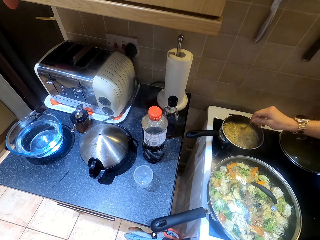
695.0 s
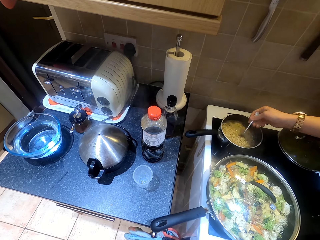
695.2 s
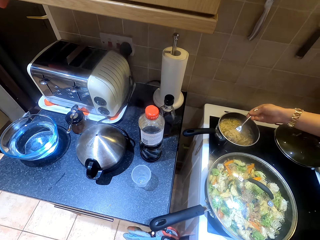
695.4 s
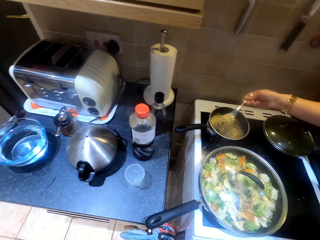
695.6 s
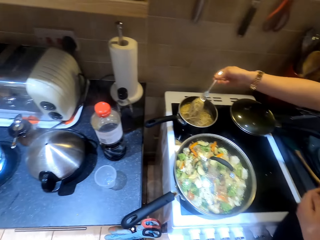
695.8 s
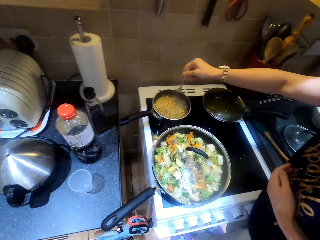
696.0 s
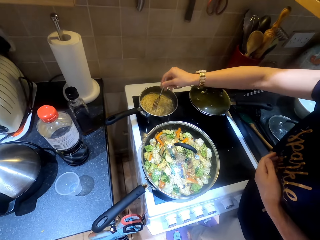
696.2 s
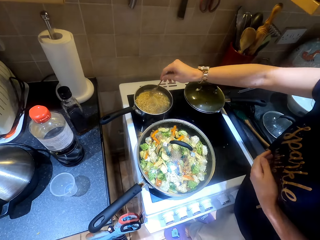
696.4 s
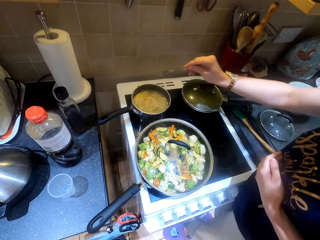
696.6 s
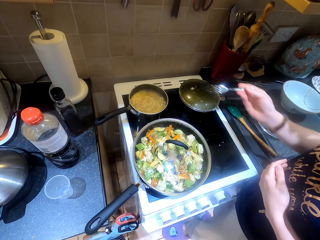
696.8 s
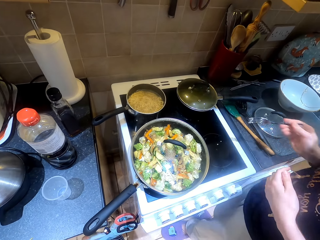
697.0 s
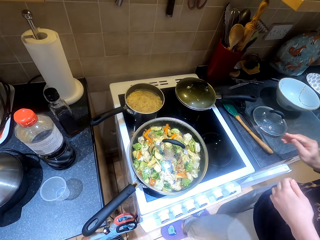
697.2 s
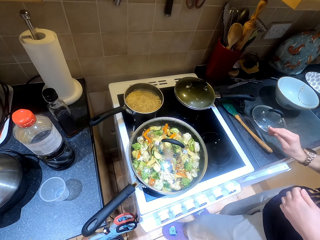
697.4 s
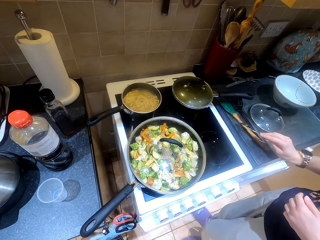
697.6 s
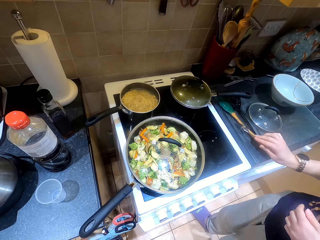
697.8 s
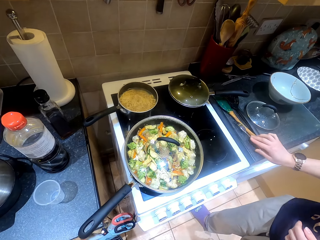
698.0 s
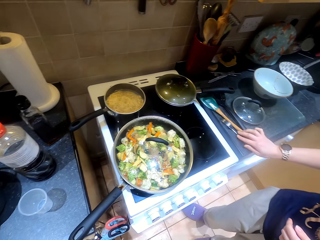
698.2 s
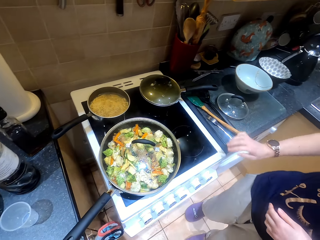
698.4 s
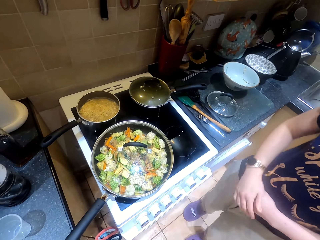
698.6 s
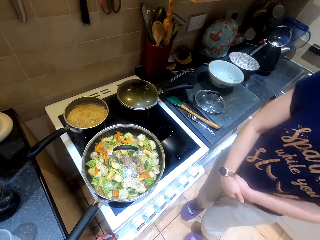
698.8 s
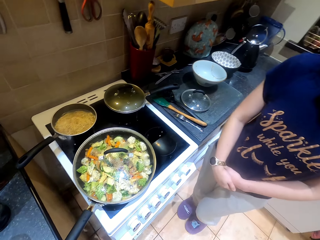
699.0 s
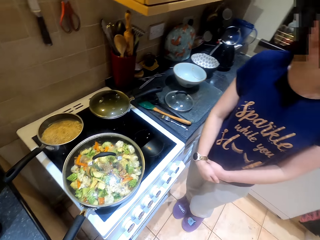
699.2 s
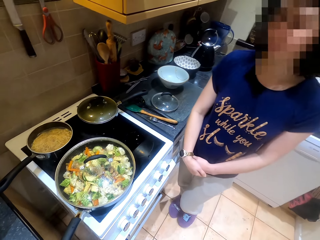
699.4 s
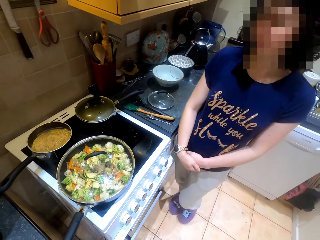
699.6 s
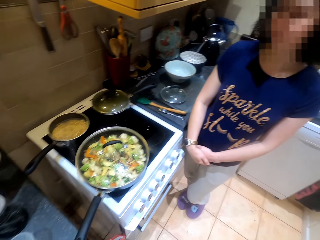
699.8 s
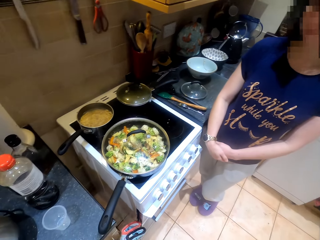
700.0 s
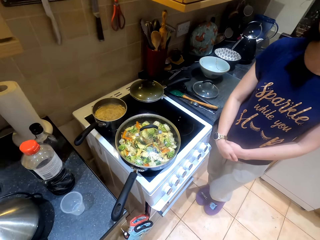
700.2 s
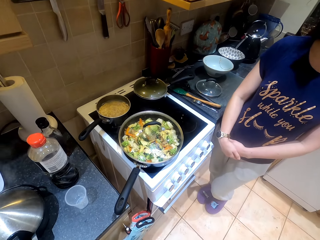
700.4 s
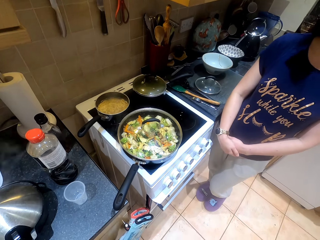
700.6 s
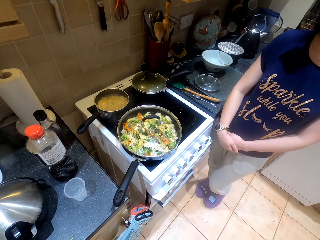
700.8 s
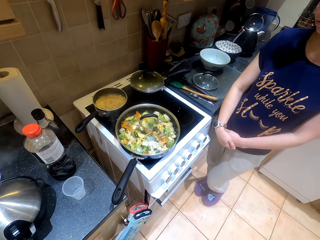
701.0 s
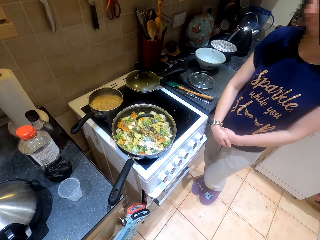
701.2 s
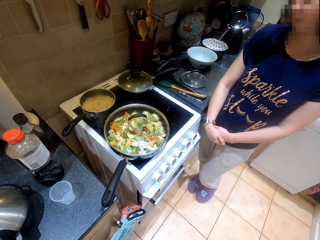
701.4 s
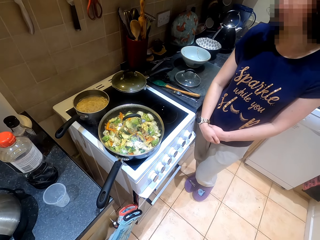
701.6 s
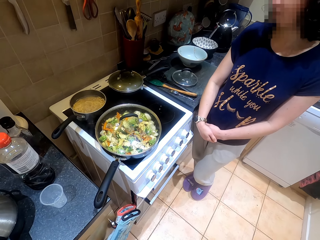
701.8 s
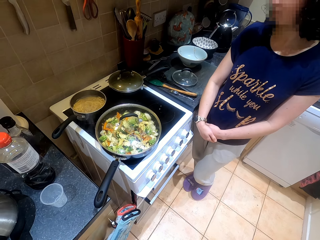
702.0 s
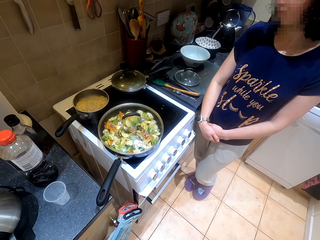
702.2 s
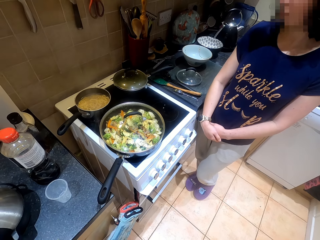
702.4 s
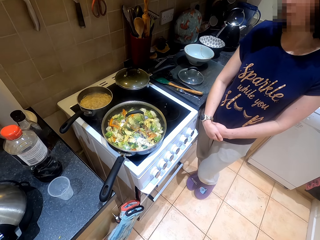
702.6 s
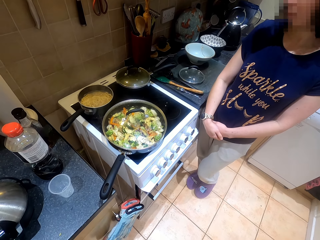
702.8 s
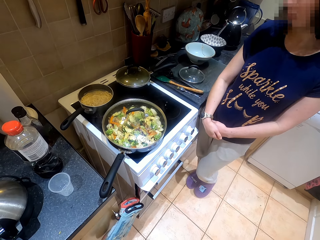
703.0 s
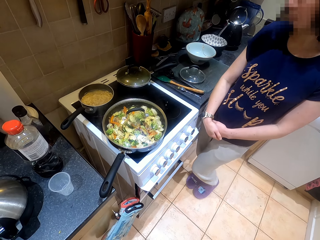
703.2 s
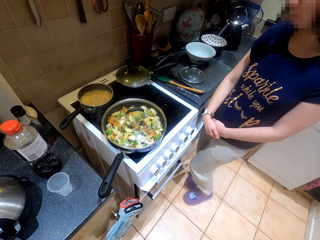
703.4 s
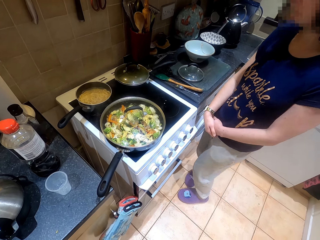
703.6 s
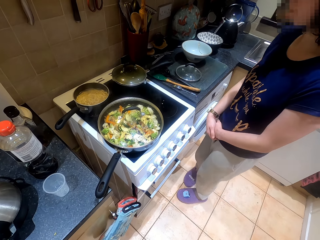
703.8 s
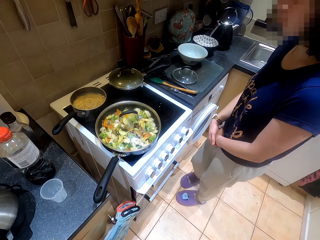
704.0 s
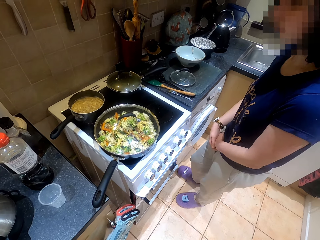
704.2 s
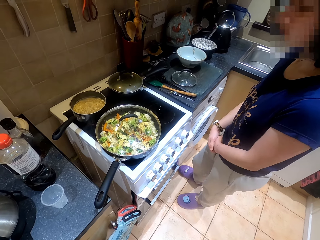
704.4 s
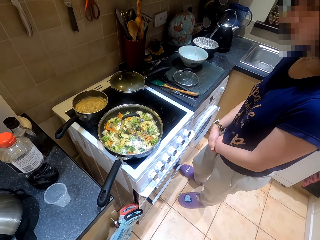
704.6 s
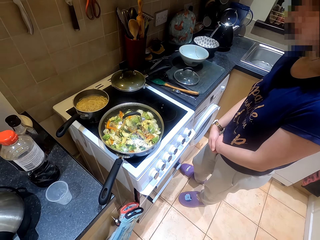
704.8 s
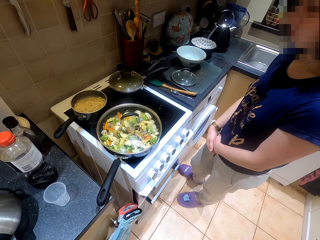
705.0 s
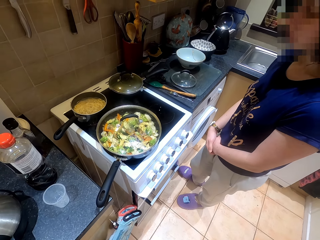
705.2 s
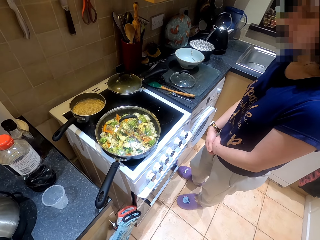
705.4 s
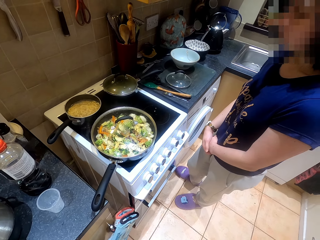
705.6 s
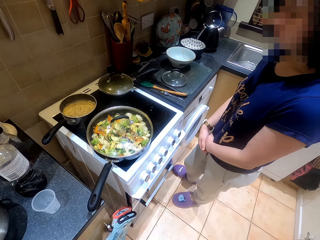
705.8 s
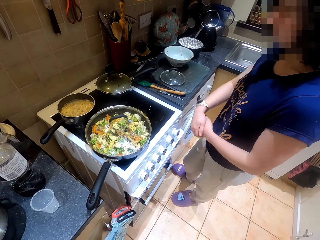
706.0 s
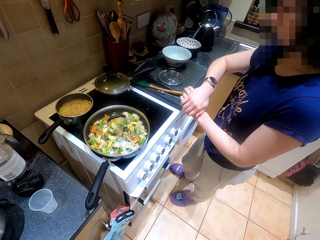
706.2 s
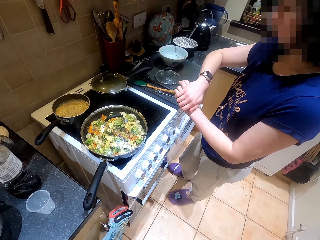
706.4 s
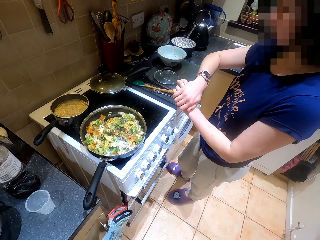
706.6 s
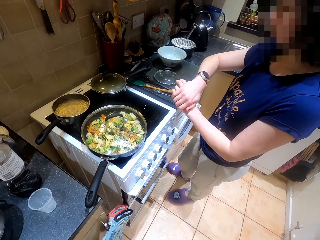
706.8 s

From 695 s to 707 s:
The camera wearer puts down the spoon.

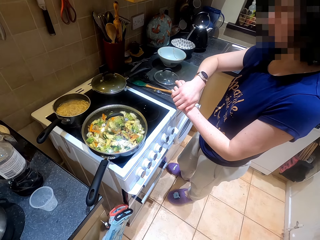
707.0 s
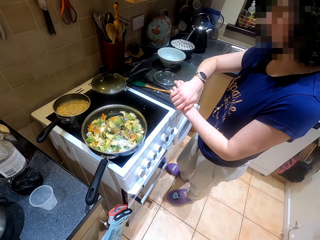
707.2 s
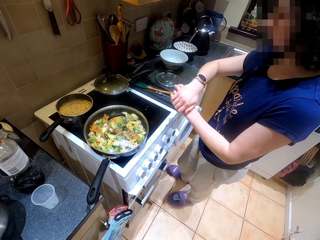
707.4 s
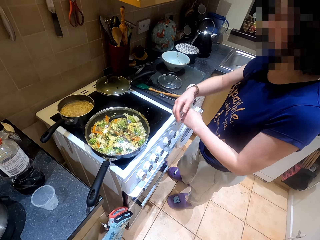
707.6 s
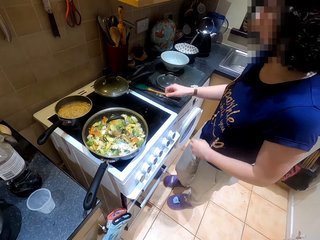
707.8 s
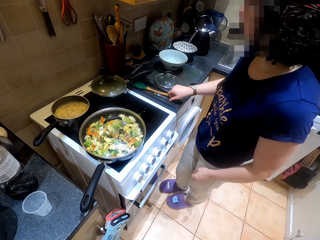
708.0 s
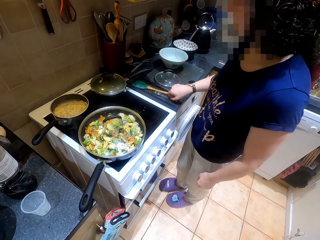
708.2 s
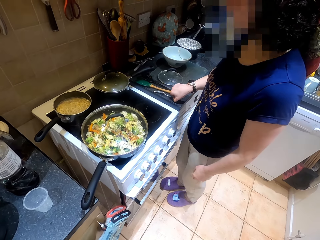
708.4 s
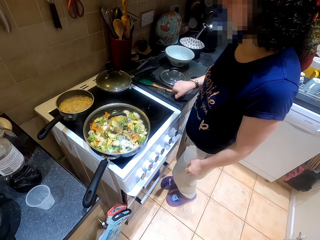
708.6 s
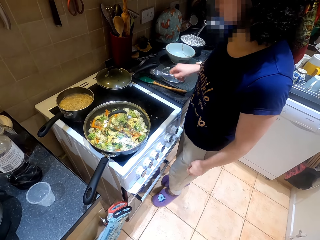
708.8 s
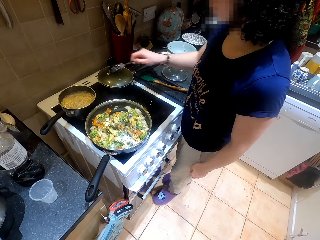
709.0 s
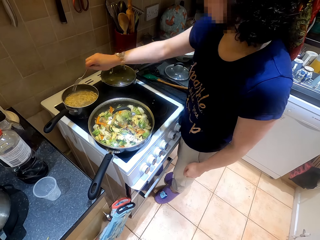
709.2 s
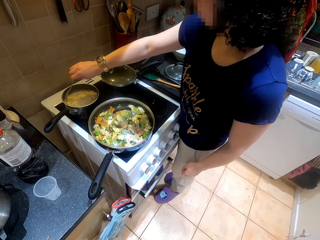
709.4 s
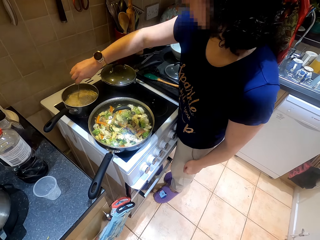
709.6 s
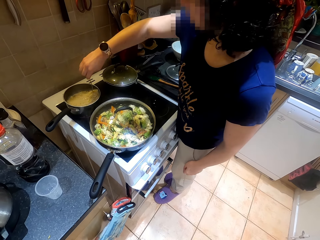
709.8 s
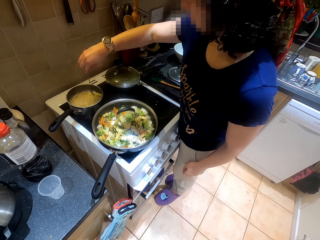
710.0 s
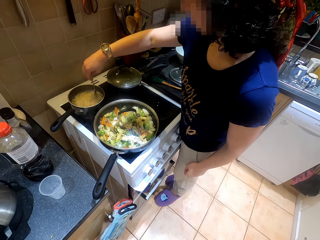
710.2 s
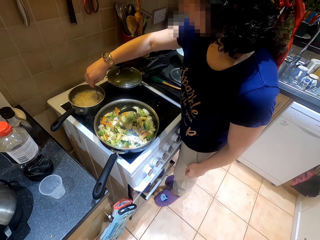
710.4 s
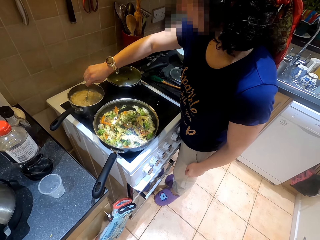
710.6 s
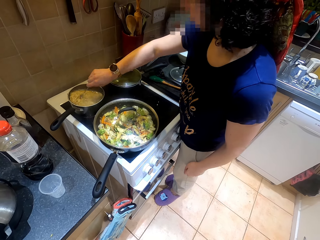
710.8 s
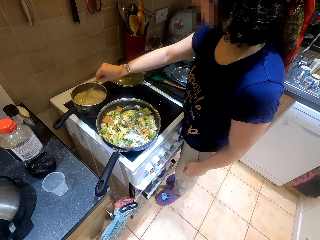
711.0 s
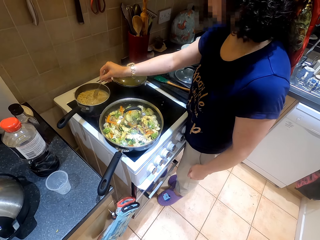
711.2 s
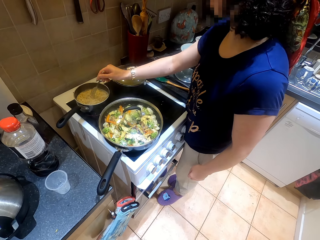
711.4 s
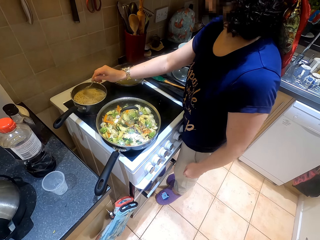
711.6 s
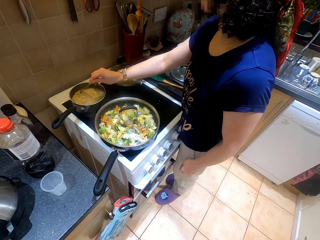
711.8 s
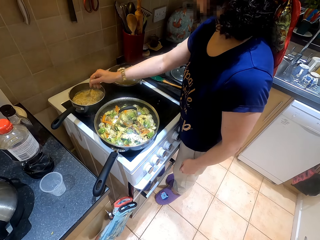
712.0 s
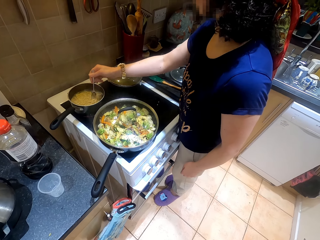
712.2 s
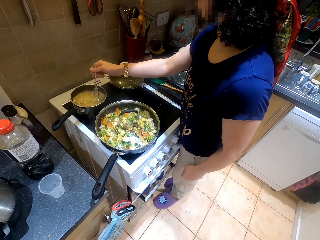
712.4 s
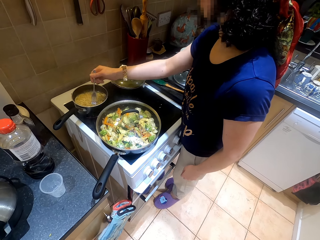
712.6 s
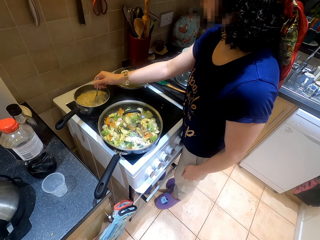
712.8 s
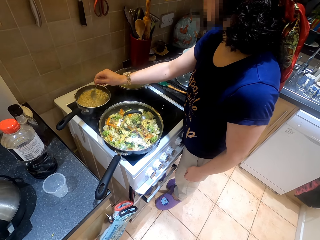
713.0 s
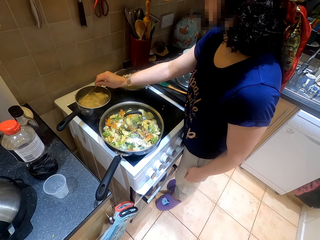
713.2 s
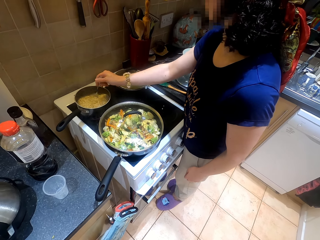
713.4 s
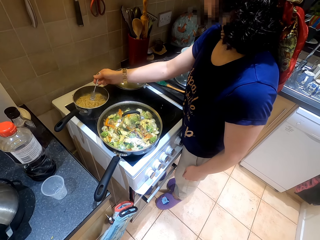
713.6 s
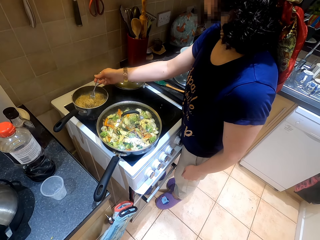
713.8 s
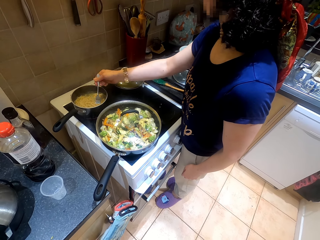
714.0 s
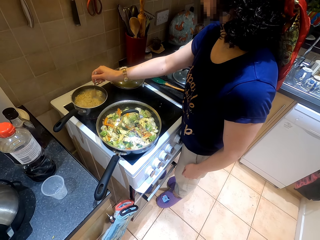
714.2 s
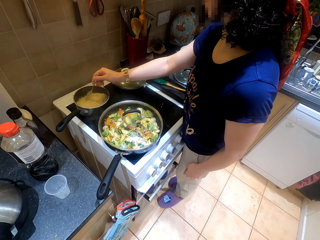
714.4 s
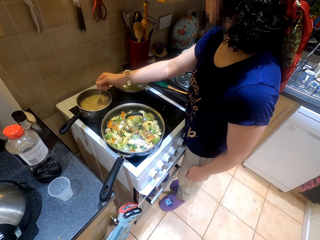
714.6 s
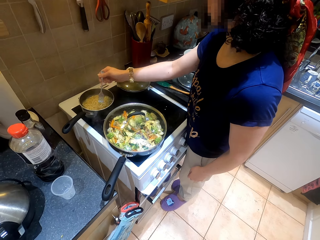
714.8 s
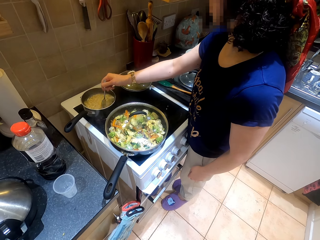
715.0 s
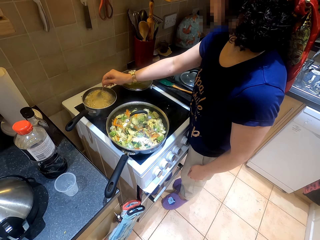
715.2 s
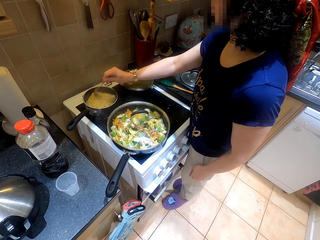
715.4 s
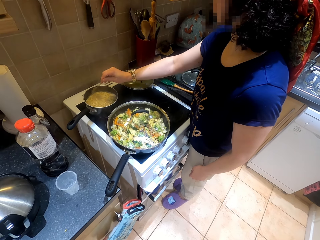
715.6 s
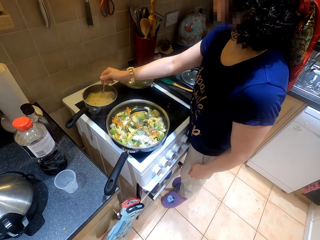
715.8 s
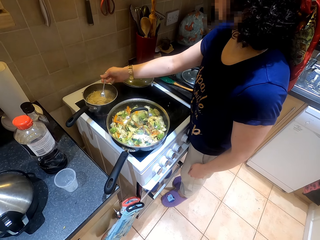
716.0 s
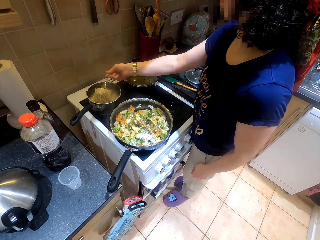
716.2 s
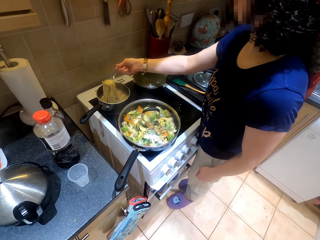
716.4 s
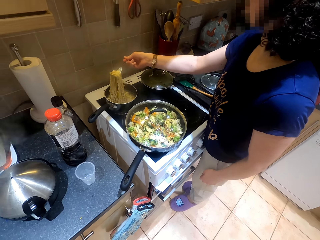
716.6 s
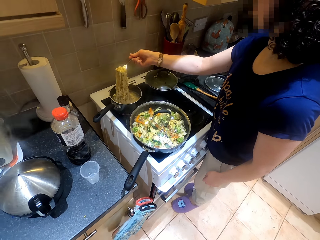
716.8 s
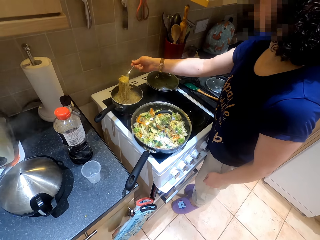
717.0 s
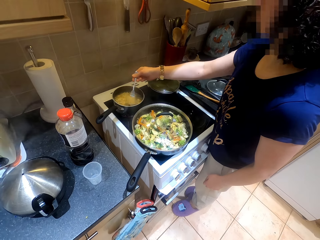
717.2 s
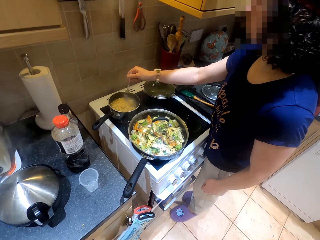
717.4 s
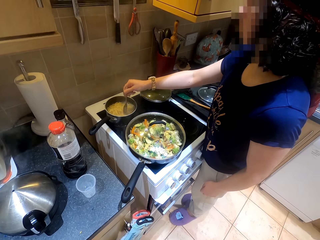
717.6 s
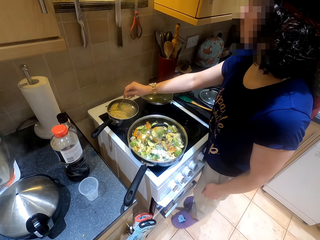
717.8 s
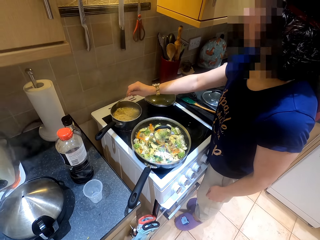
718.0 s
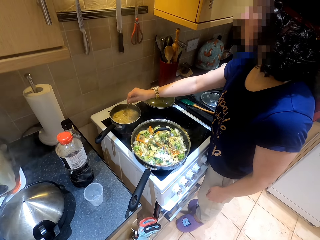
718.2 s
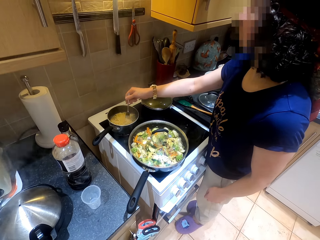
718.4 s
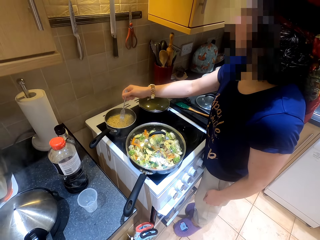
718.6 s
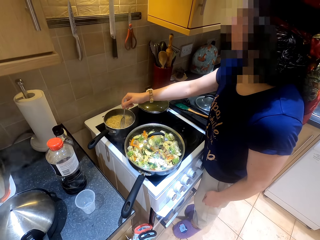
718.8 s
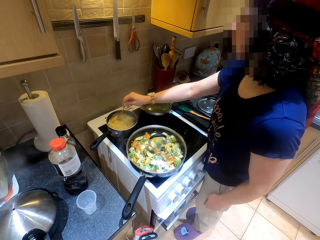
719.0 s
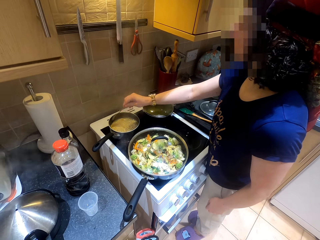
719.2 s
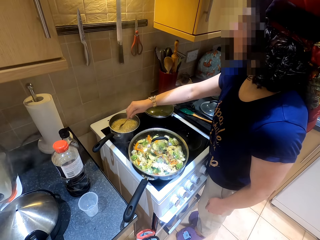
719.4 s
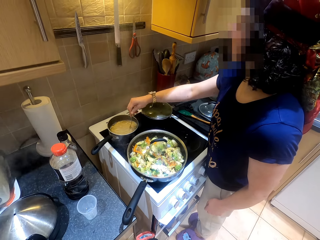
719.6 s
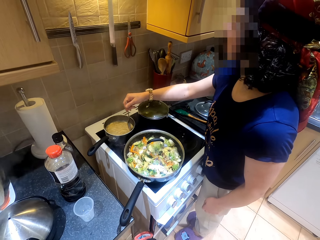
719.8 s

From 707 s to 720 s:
The camera wearer mixes the noodles.
